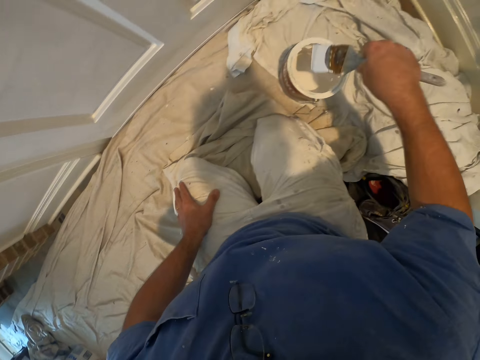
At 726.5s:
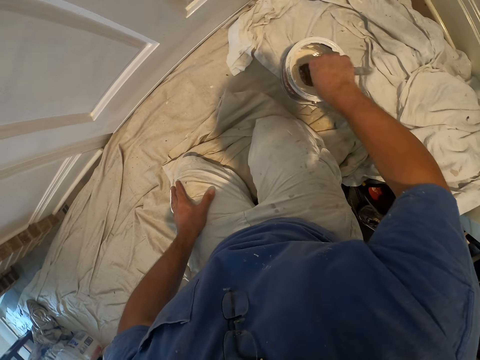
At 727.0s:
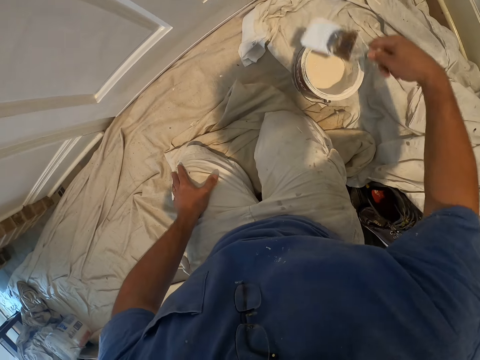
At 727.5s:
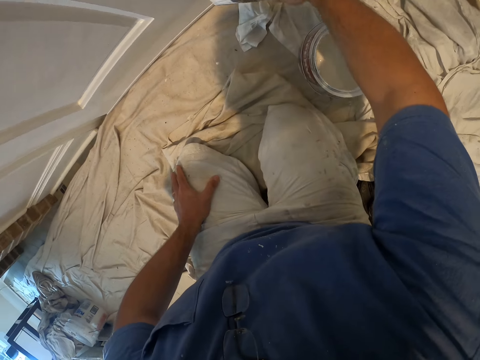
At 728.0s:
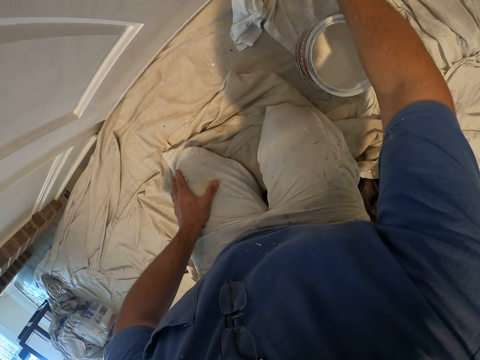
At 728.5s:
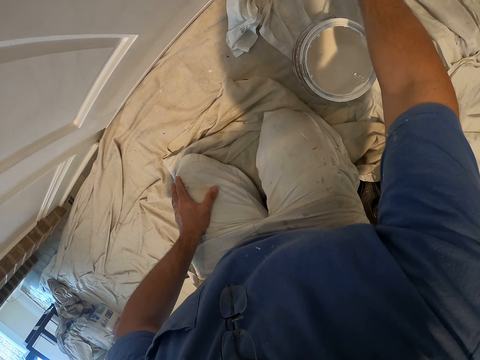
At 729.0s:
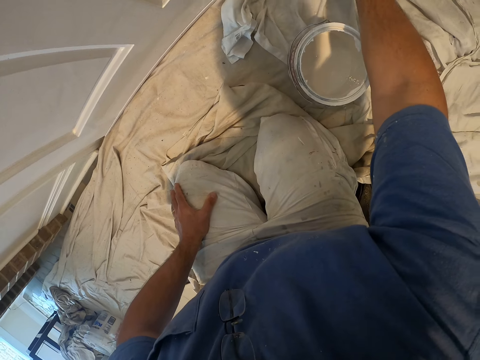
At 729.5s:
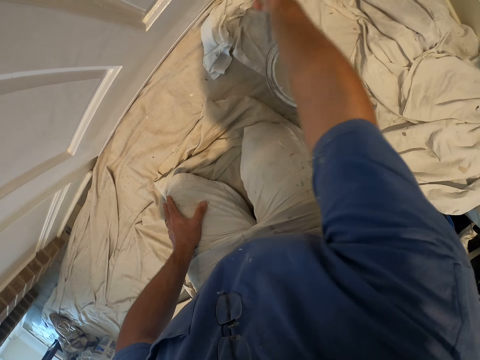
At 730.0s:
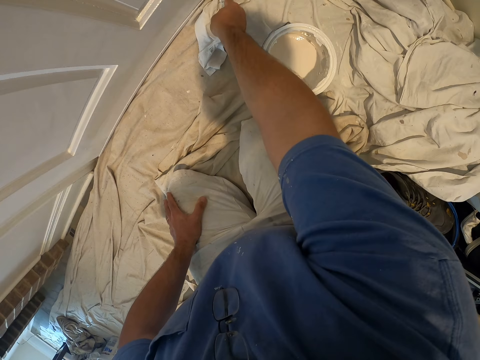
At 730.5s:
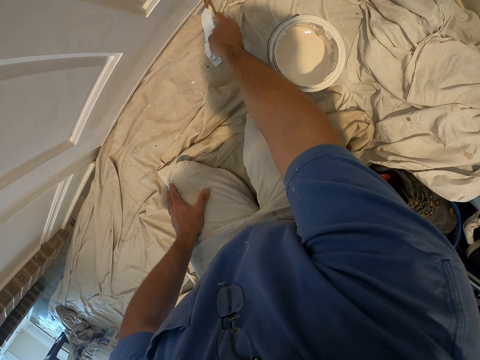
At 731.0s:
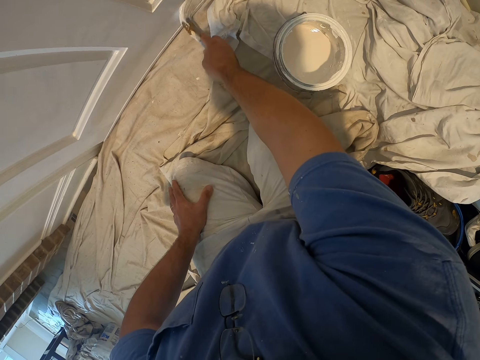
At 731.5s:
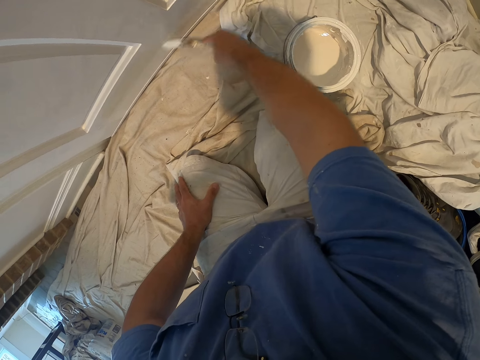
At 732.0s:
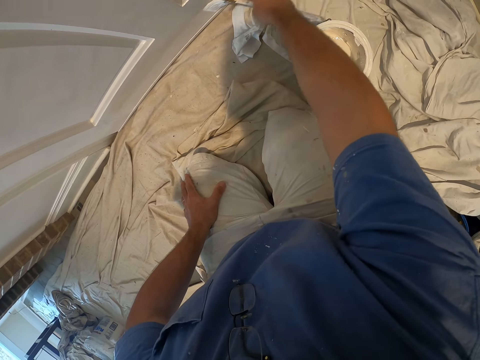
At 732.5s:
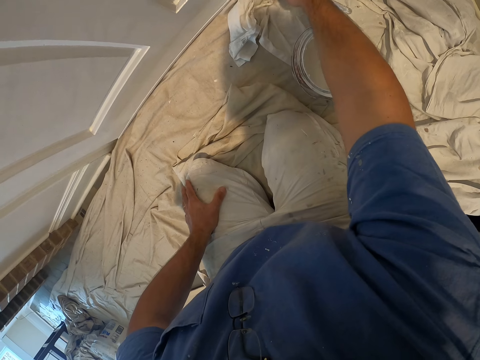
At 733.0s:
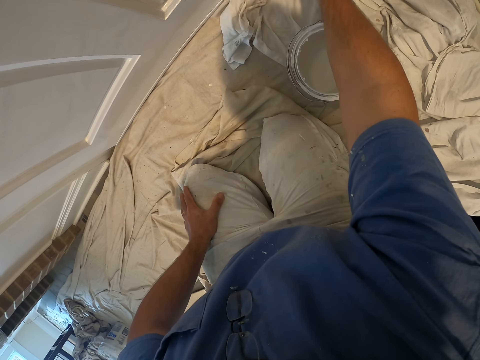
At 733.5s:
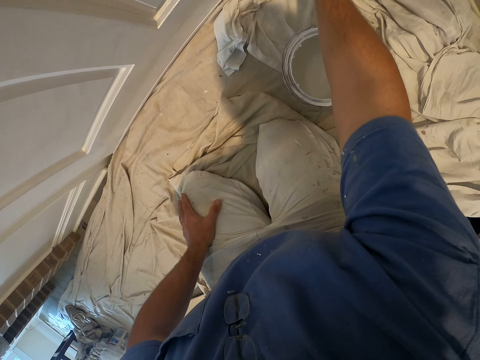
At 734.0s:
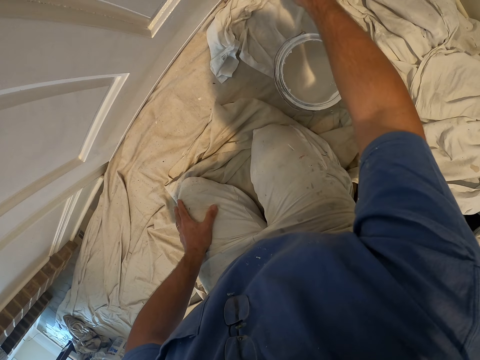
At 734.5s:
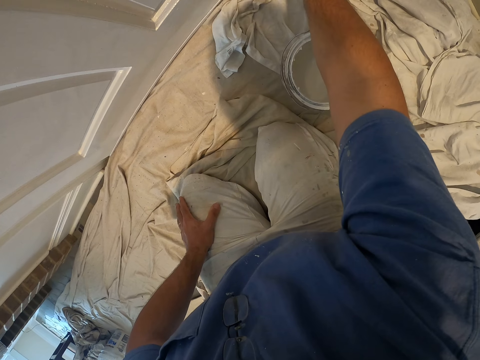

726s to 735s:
The camera wearer dips the paint brush into the bucket of paint on the floor. They continue painting the door with the paint brush.

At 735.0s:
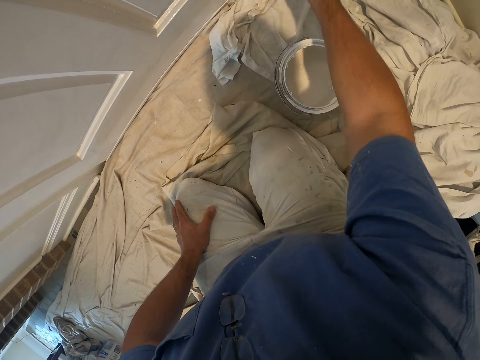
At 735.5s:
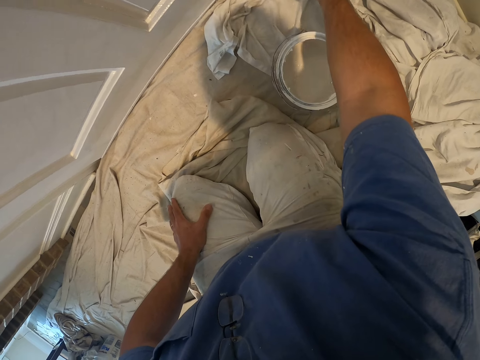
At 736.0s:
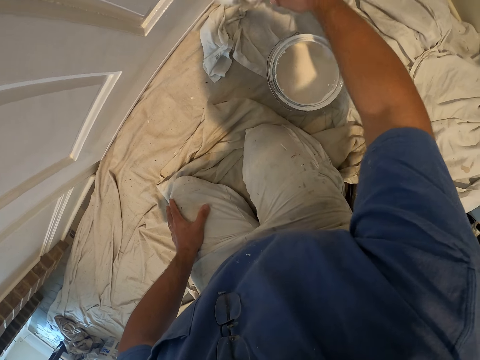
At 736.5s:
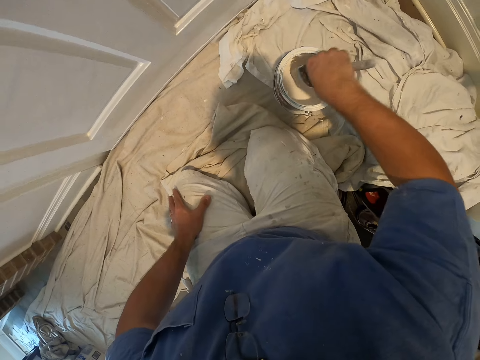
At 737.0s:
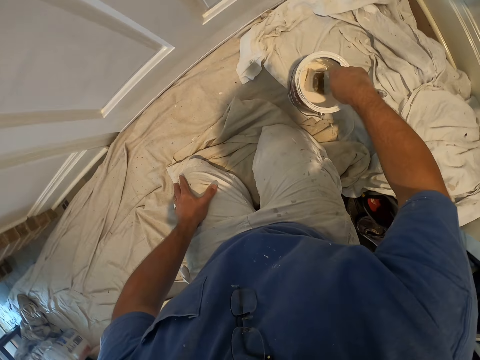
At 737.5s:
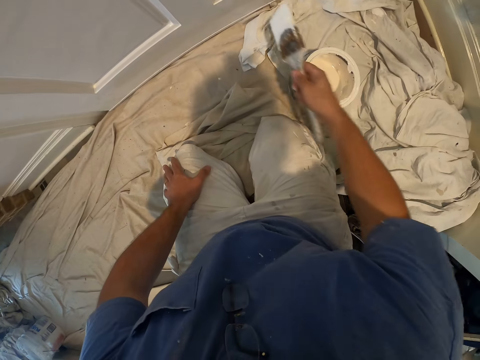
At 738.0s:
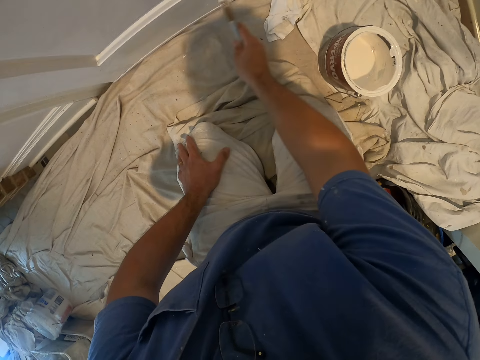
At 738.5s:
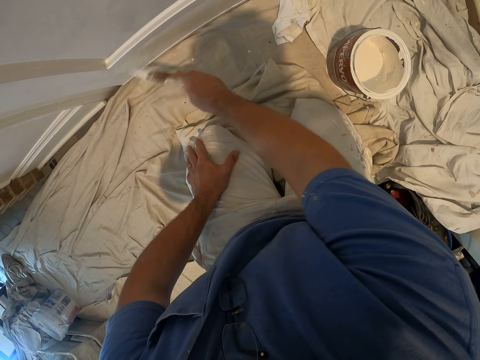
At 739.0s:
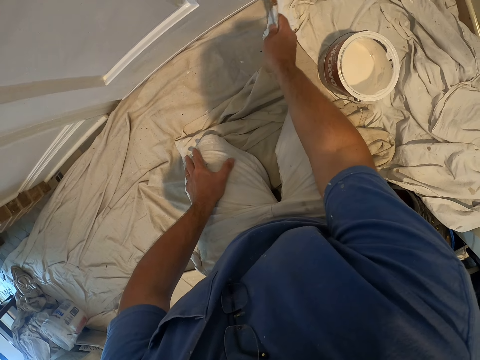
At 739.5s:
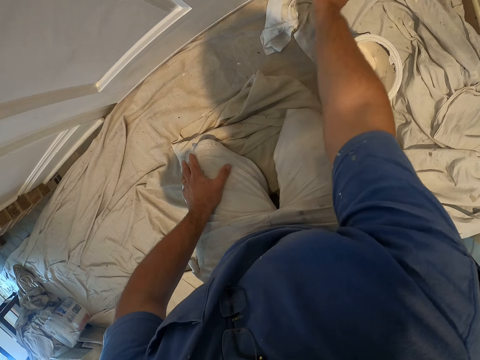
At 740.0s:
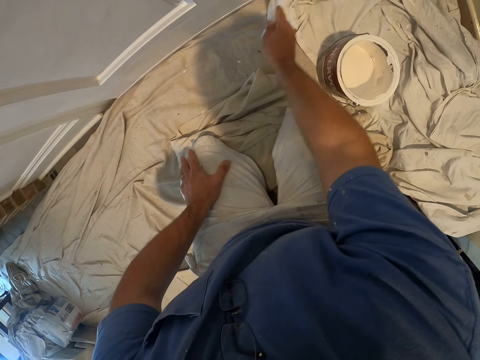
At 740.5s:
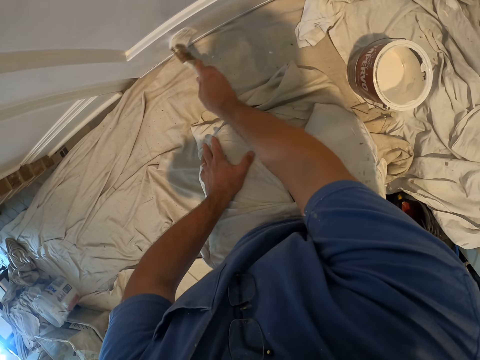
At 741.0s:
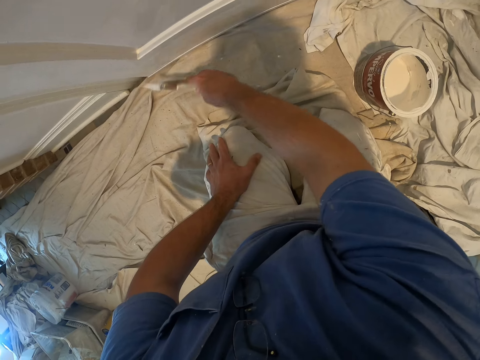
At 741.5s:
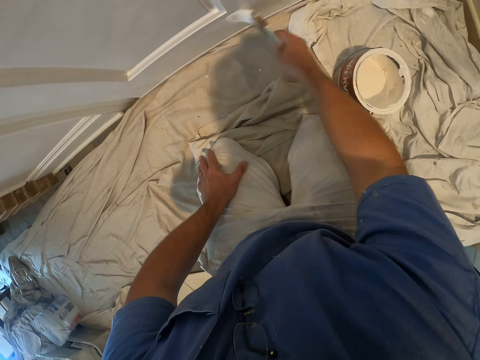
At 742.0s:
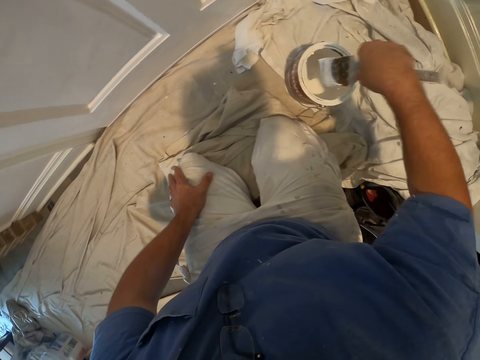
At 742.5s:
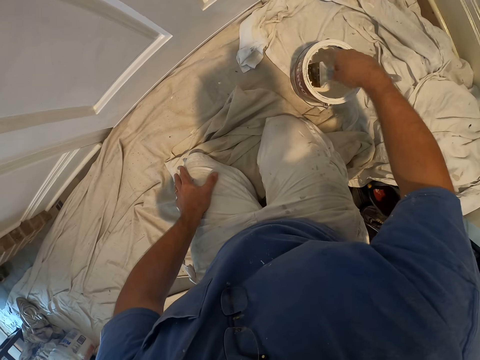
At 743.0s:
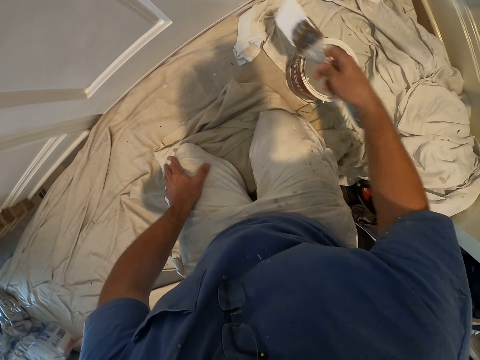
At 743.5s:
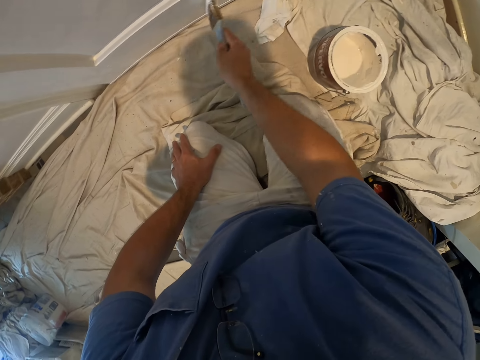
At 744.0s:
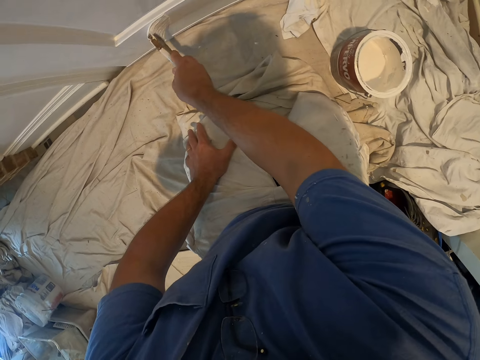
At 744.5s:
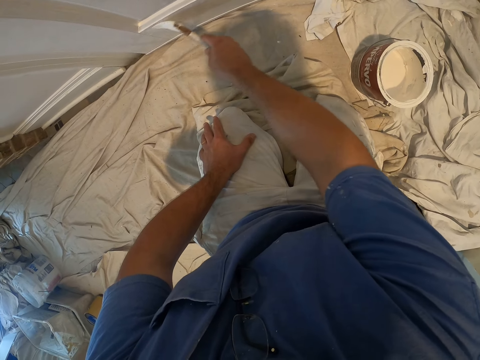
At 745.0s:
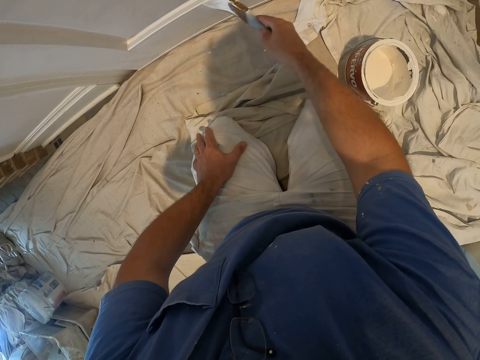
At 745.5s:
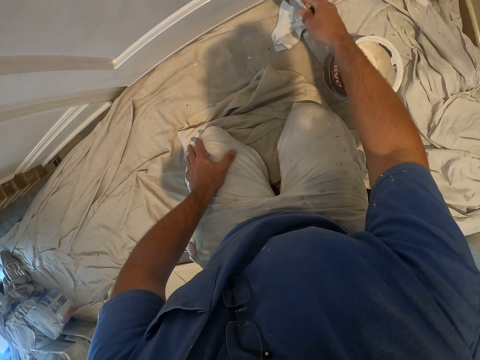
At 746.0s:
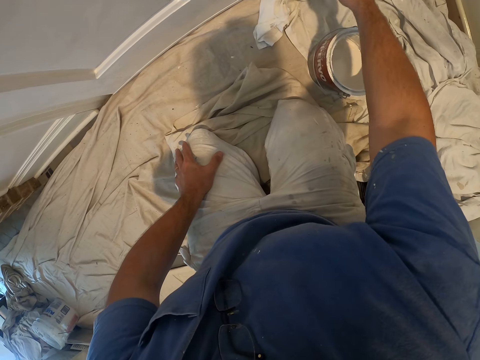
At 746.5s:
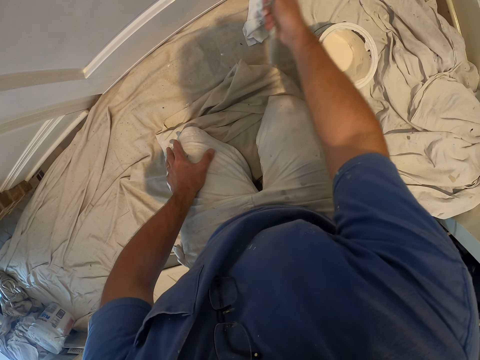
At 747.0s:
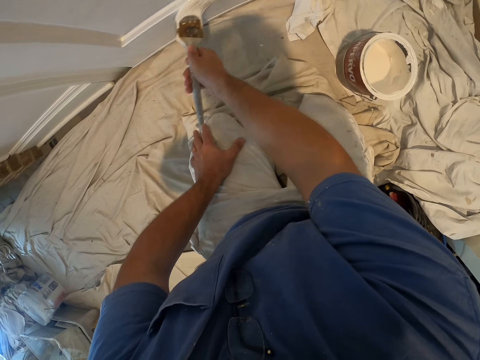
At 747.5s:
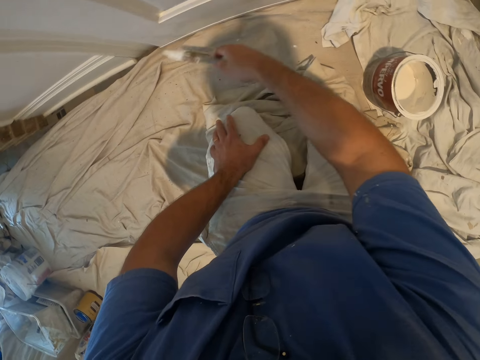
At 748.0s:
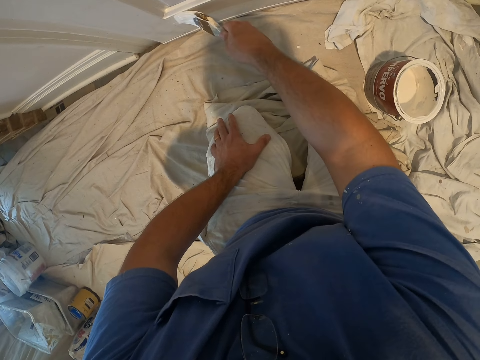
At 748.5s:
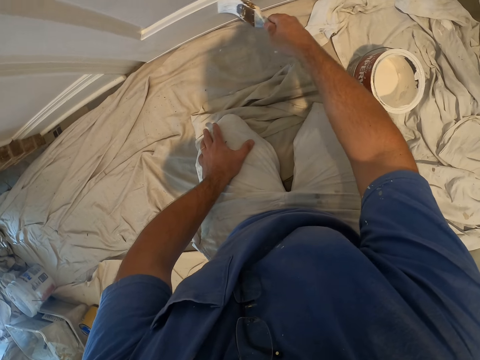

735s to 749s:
The camera wearer dips the paint brush into the bucket of paint on the floor. They continue painting the door with the paint brush. They dip the paint brush into the bucket of paint on the floor. They continue painting the door with the paint brush.

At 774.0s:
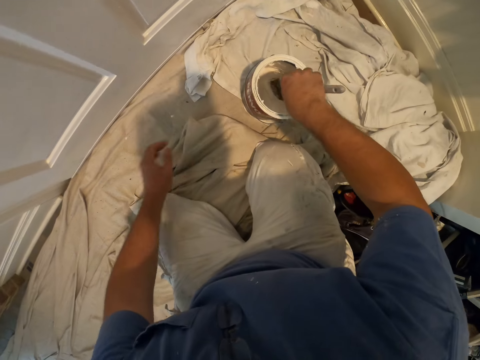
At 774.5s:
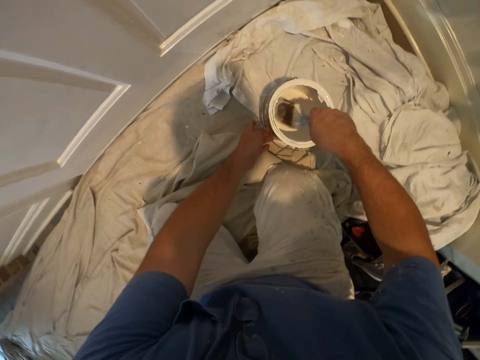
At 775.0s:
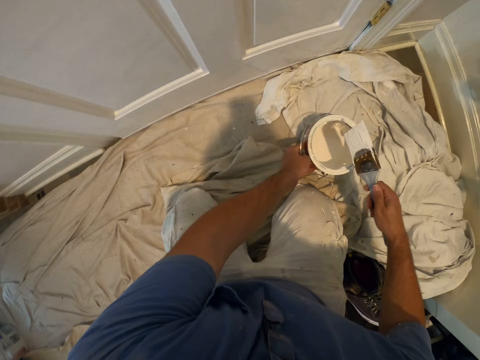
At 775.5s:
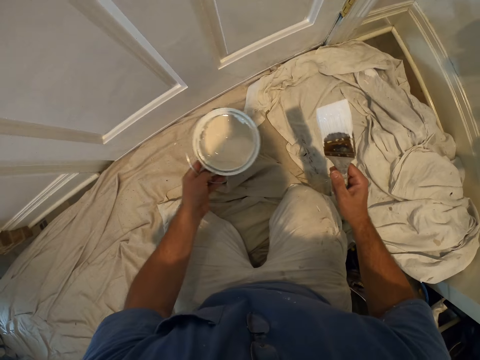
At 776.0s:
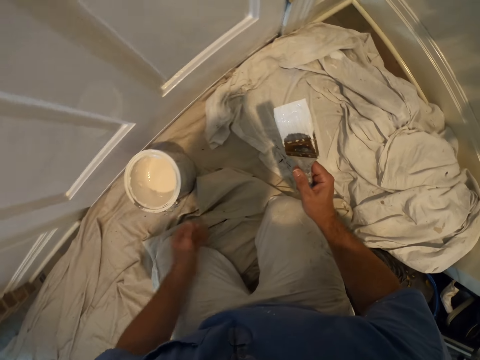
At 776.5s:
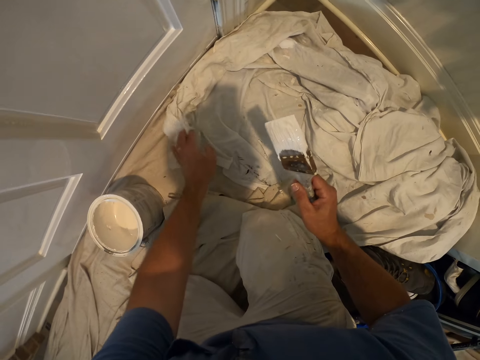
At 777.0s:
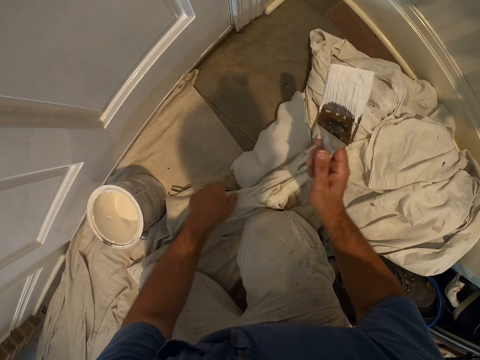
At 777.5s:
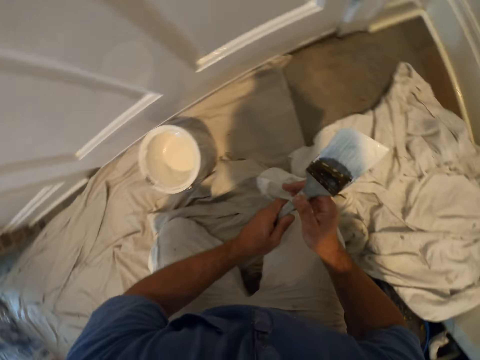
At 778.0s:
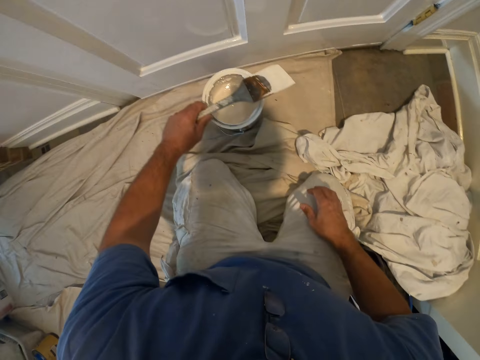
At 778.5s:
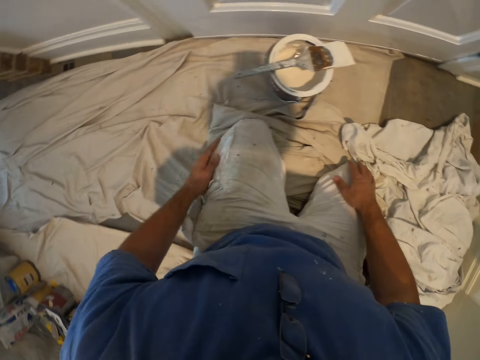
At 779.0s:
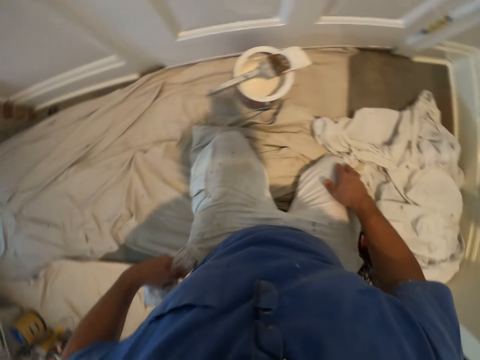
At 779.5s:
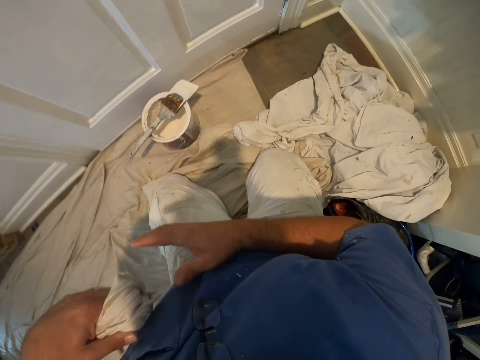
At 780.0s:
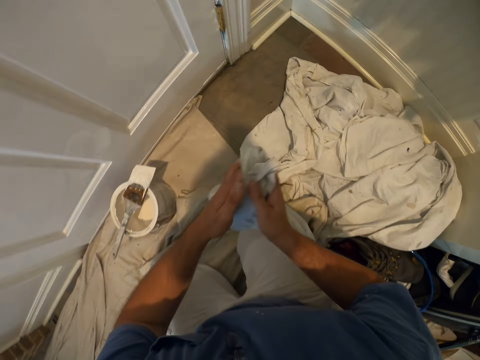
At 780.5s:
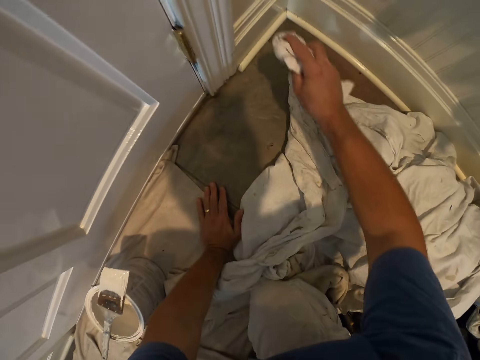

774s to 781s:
The camera wearer dips the paint brush into the bucket of paint on the floor. He adjusts the position of the bucket of paint on the floor with his left hand. He adjusts the canvas drop cloth on the floor with his left hand. He passes the paint brush from his right hand to his left hand. He drops the paint brush on the bucket of paint on the floor. He wipes his left hand on his trousers. He removes a piece of cloth from his left pocket. He passes the cloth from his left hand to his right hand. He wipes the base board with the cloth.
